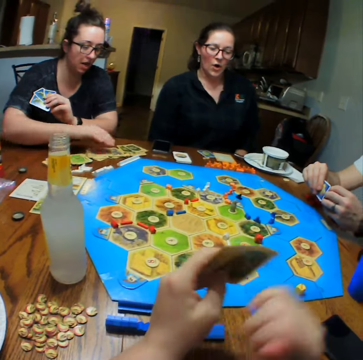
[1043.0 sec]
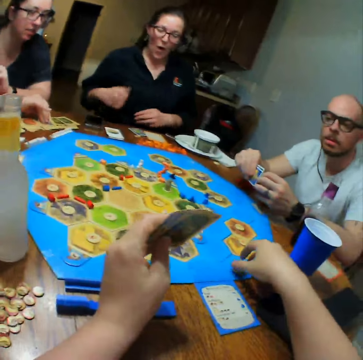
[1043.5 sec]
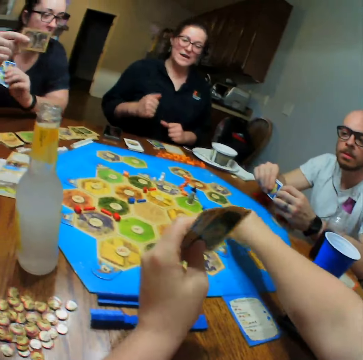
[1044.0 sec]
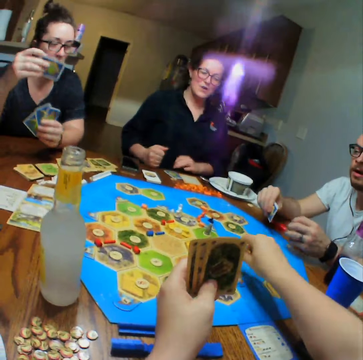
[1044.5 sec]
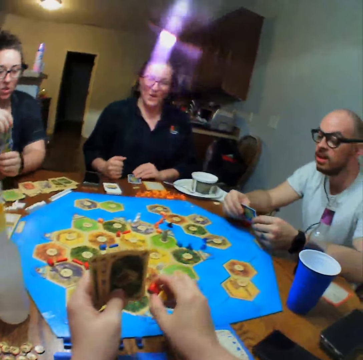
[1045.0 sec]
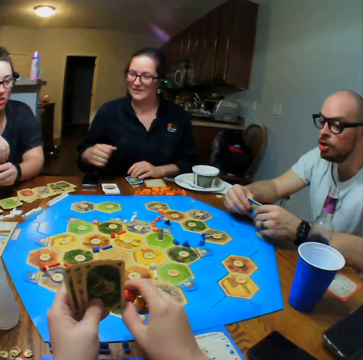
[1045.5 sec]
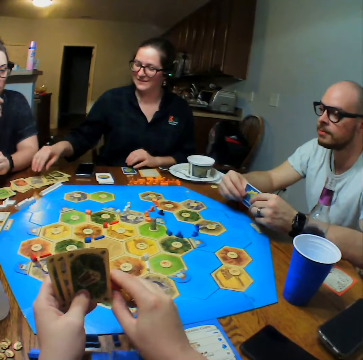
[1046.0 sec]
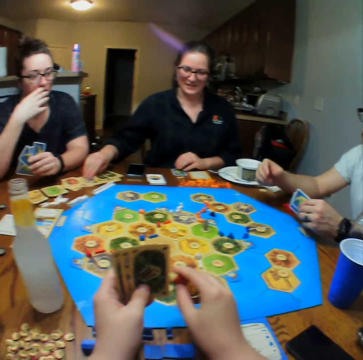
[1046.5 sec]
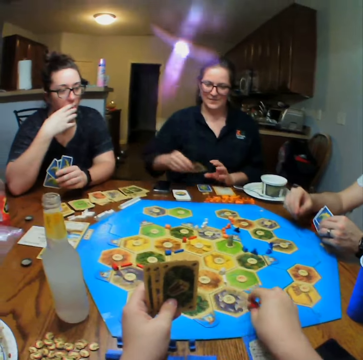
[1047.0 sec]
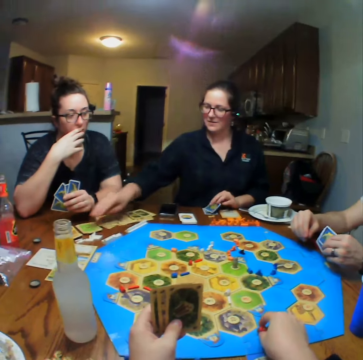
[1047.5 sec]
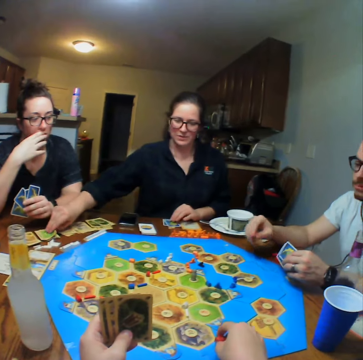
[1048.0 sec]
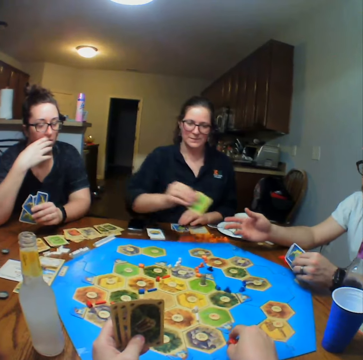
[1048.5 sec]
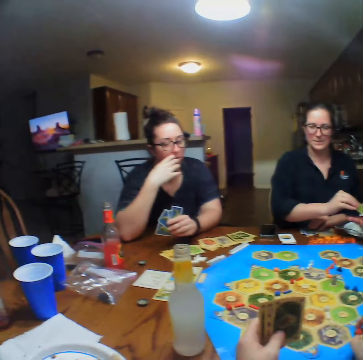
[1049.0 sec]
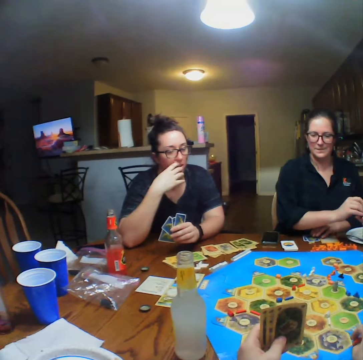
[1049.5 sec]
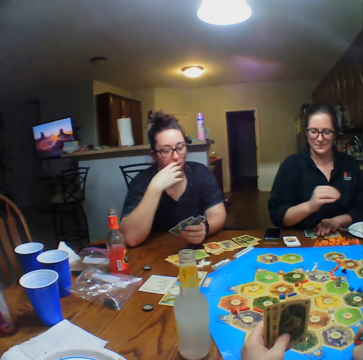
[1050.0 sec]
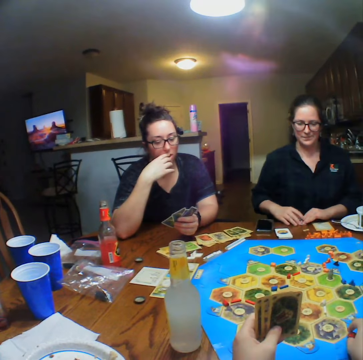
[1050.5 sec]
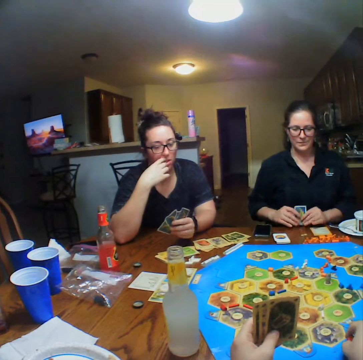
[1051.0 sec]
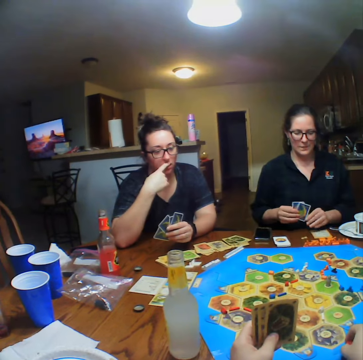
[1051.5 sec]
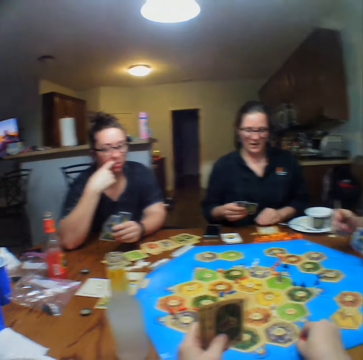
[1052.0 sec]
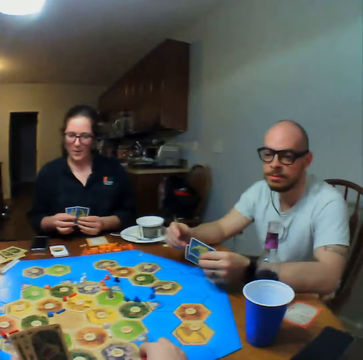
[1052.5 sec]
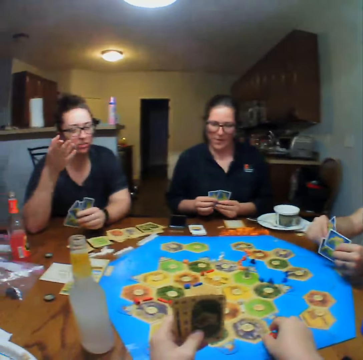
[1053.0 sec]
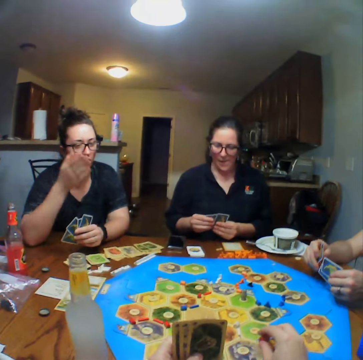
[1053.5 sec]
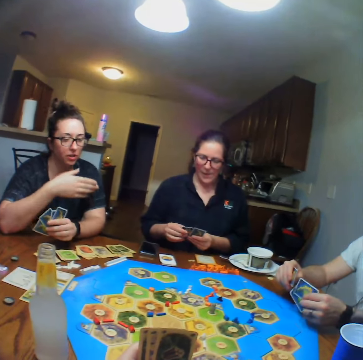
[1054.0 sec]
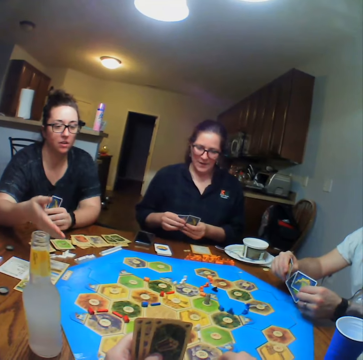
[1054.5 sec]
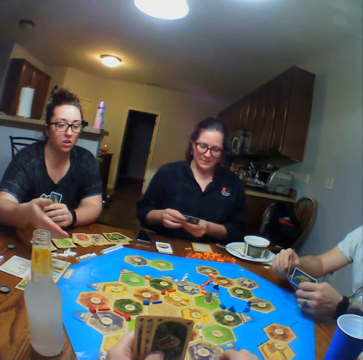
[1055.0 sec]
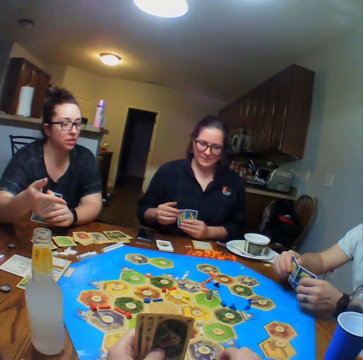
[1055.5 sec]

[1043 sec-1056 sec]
A woman picks the cards from the table. The camera wearer picks the dice from the table. Another woman picks the card from the table. The camera wearer talks. The other woman hands a man the card. The man takes the card. The other woman looks at the cards. The camera wearer looks at the man. The first woman talks.

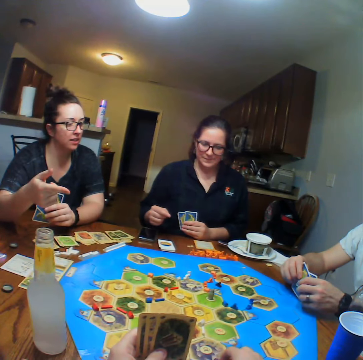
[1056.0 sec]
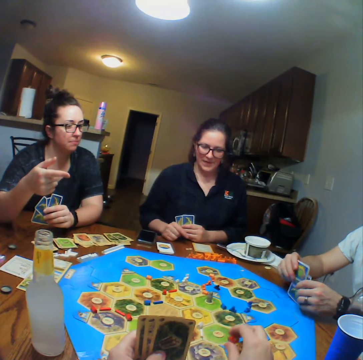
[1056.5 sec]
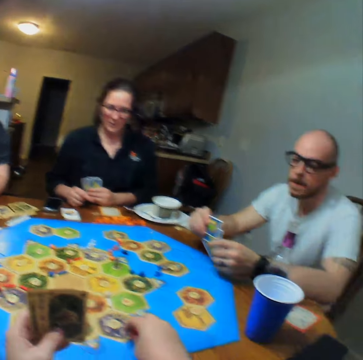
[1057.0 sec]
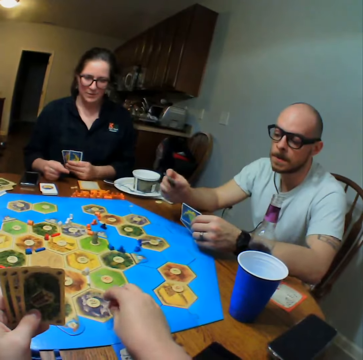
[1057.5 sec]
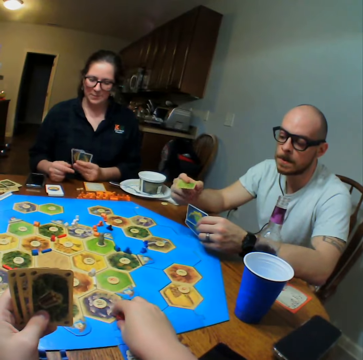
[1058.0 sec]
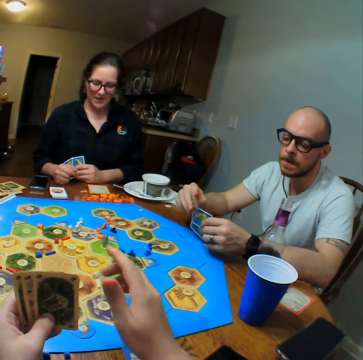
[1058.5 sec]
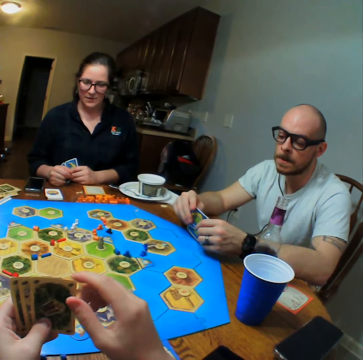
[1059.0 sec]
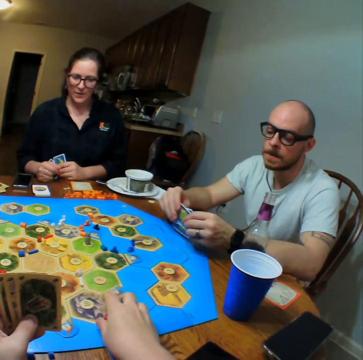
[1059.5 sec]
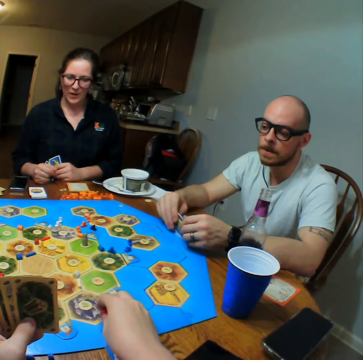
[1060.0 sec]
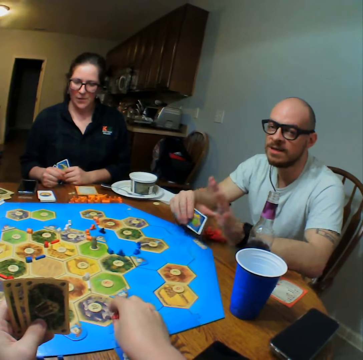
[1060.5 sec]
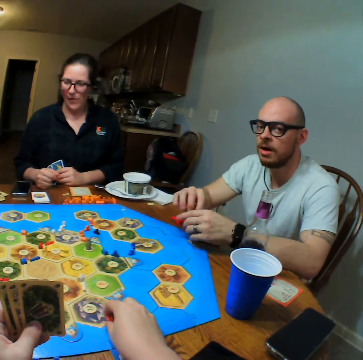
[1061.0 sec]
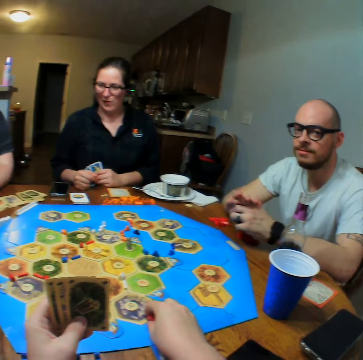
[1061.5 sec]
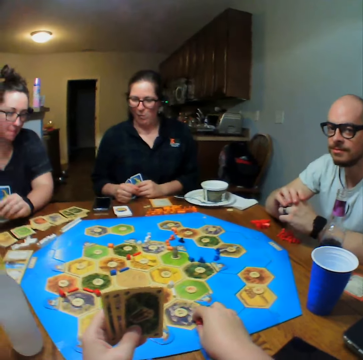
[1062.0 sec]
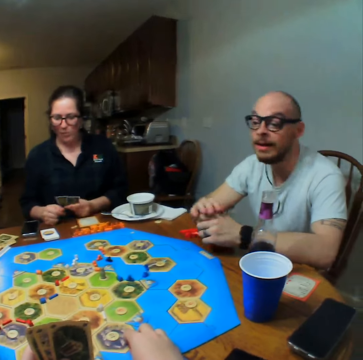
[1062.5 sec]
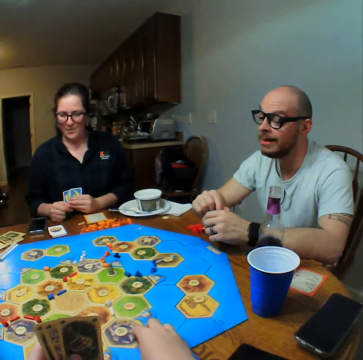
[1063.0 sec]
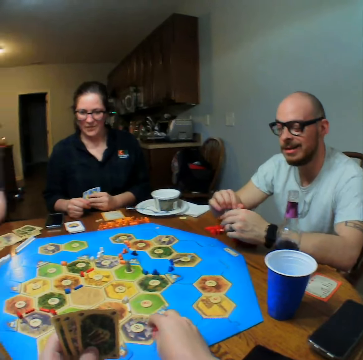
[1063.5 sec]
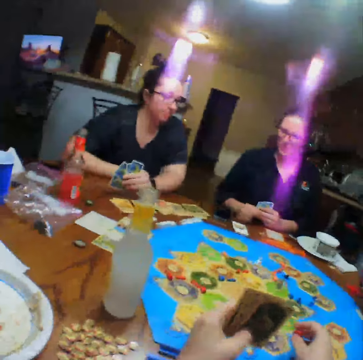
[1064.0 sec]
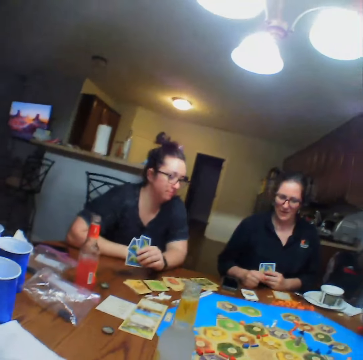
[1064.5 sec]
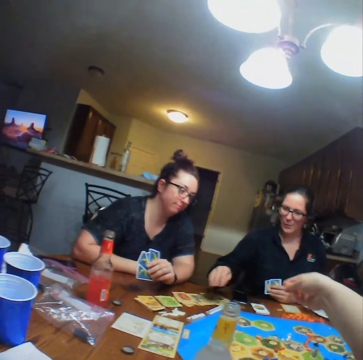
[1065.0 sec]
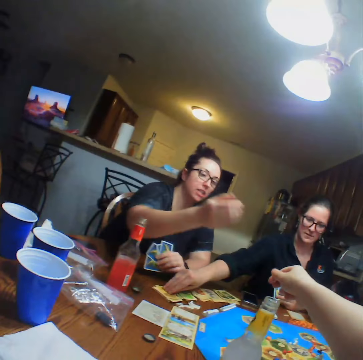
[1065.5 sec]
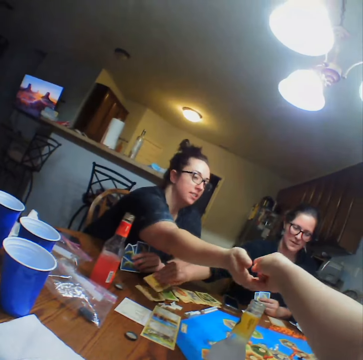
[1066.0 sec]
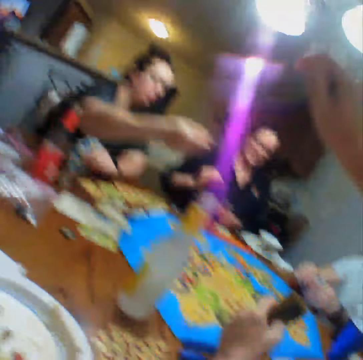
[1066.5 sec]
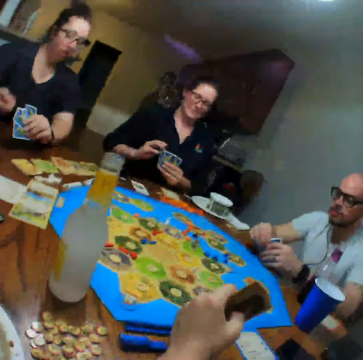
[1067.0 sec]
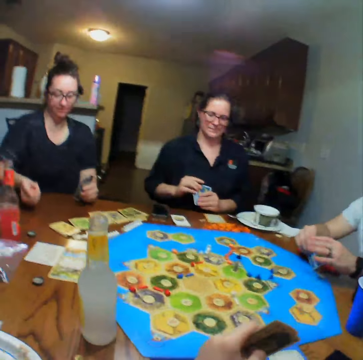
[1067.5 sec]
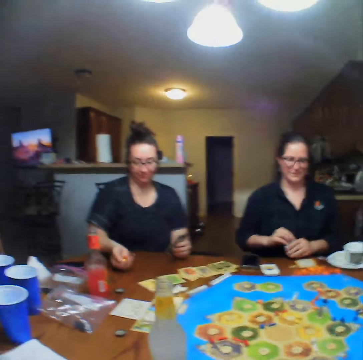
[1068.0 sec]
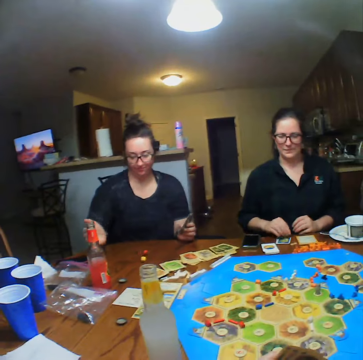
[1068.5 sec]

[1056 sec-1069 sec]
The camera wearer looks at a man. They give a woman the dice. Another woman picks a card from the table. The first woman shakes the dice in her hand and tosses the dice.

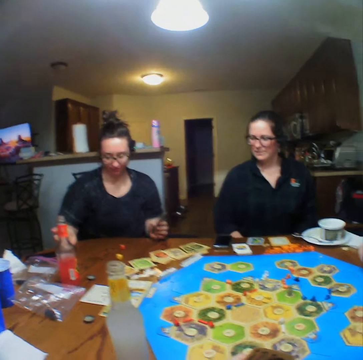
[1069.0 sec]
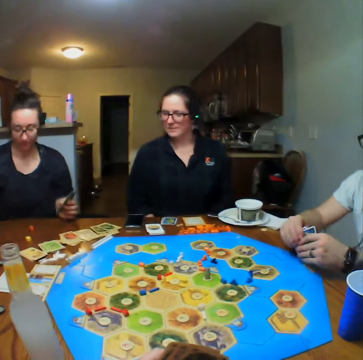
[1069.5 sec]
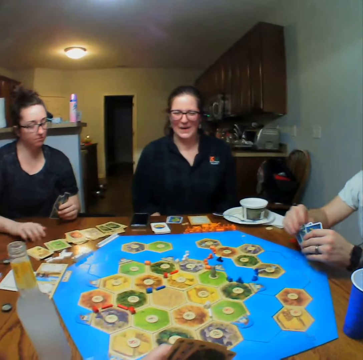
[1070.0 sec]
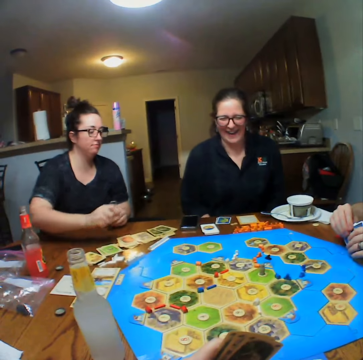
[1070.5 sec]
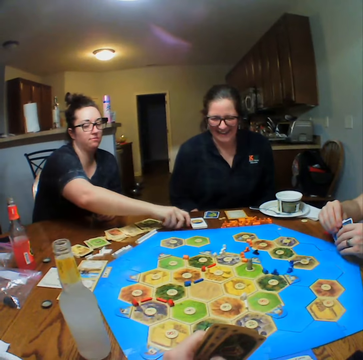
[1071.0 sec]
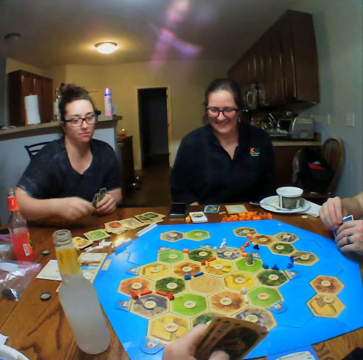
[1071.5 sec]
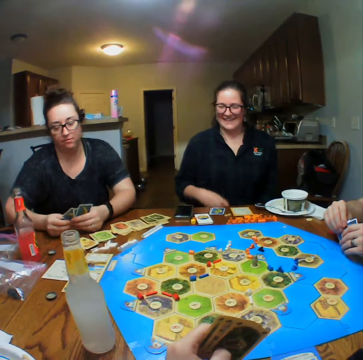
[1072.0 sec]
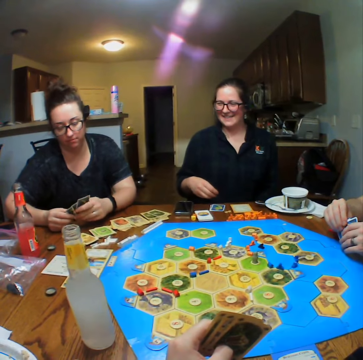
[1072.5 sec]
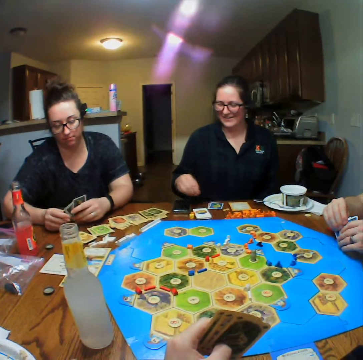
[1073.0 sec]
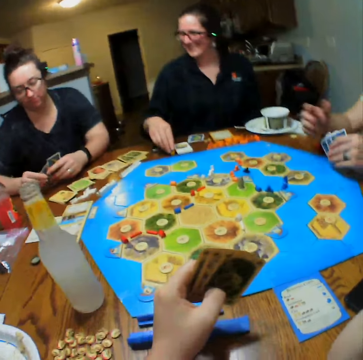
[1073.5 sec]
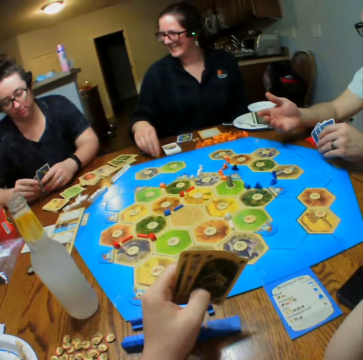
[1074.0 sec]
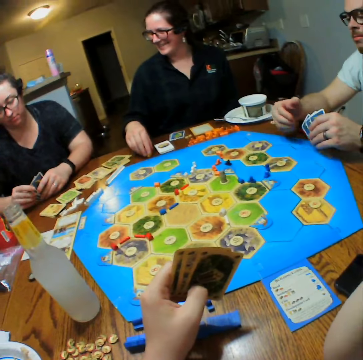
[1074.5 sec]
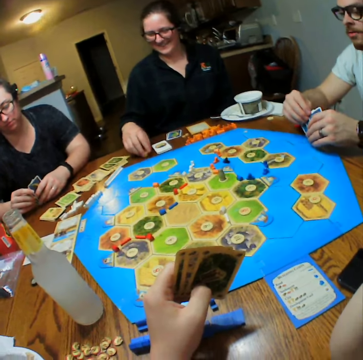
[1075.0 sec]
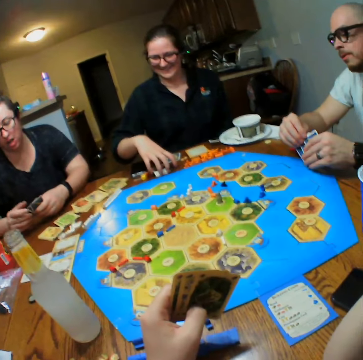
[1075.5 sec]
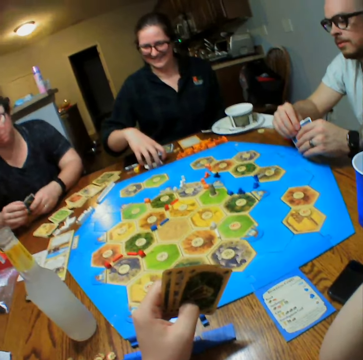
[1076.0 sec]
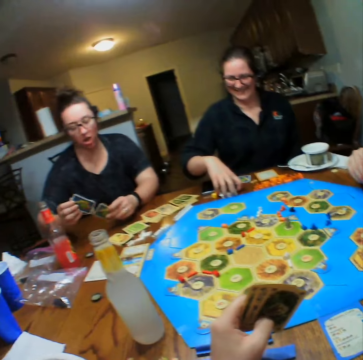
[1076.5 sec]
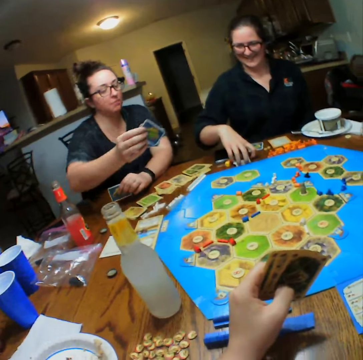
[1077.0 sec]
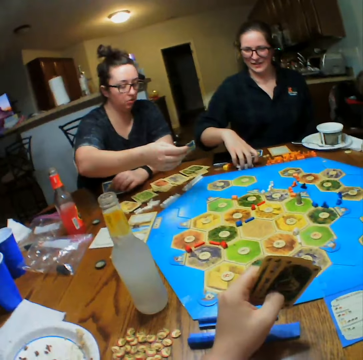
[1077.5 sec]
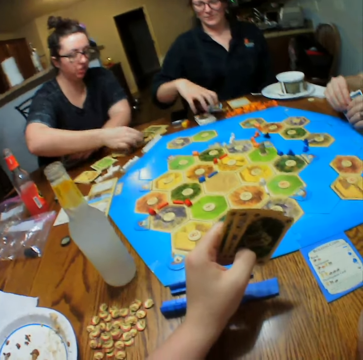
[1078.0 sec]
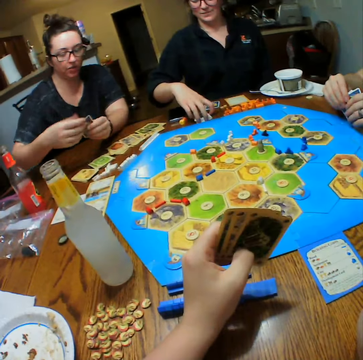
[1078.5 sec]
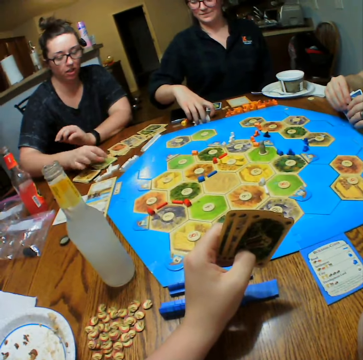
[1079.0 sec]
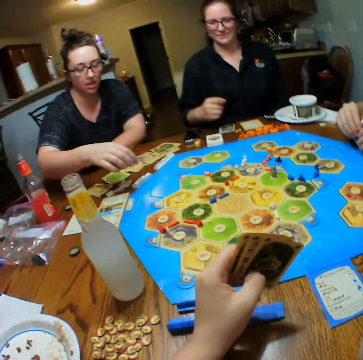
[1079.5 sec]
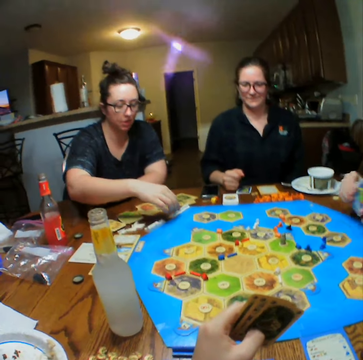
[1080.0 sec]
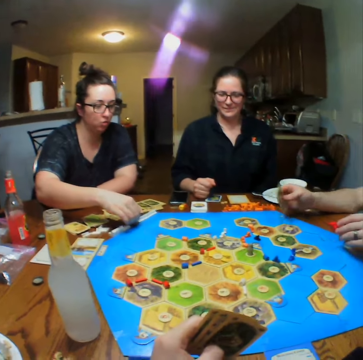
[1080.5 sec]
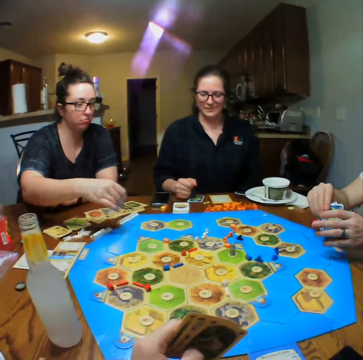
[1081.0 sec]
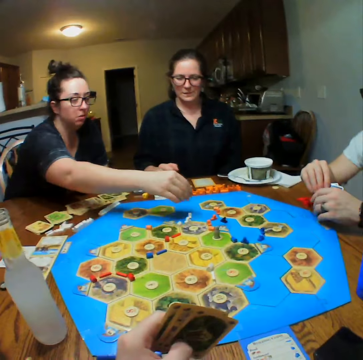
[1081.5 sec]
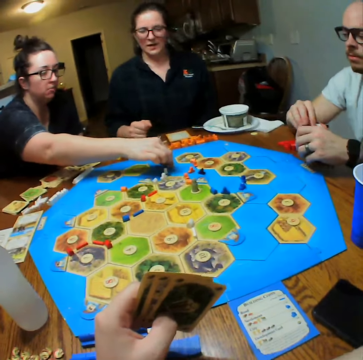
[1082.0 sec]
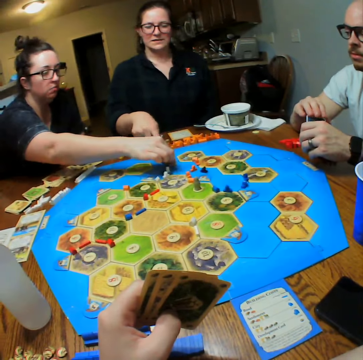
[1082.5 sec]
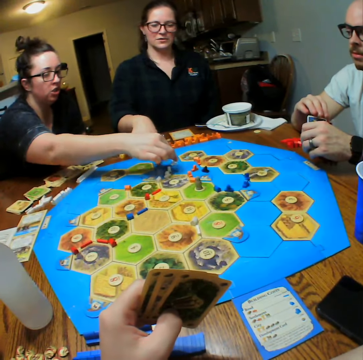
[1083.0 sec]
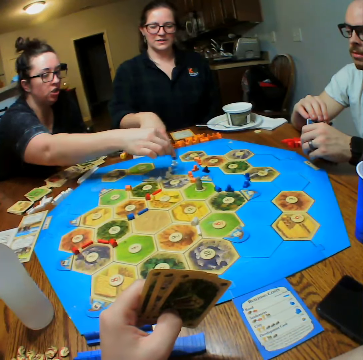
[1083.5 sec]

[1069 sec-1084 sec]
A woman puts the dice aside. She picks the dice from the table and places the dice on the table. She talks. She places the dice on the table. She picks a pawn from the table. She plays. She places the pawn on the board.
